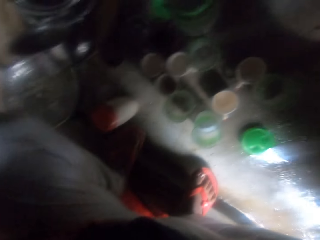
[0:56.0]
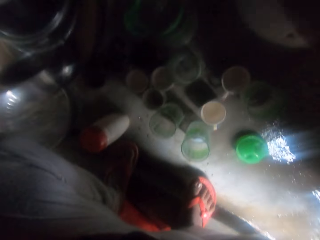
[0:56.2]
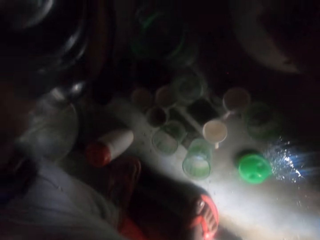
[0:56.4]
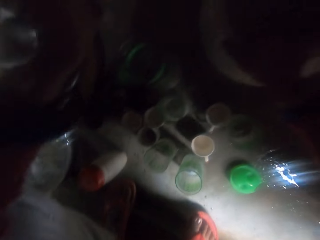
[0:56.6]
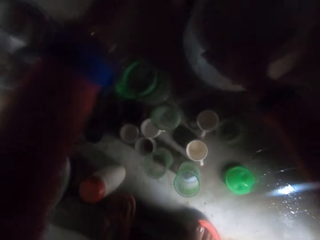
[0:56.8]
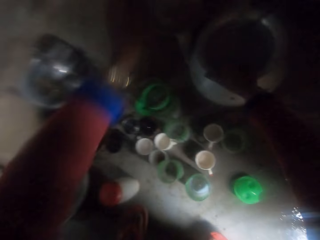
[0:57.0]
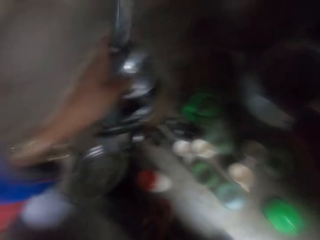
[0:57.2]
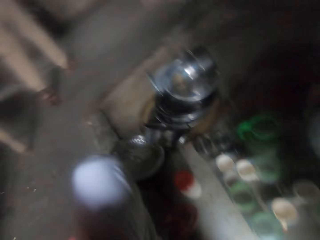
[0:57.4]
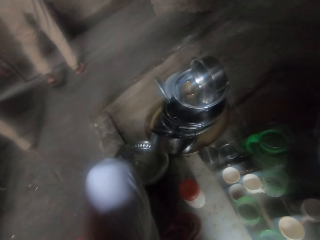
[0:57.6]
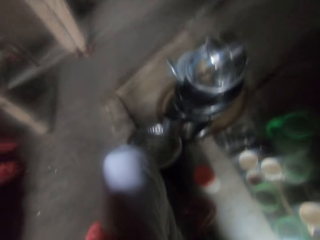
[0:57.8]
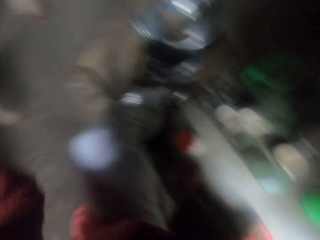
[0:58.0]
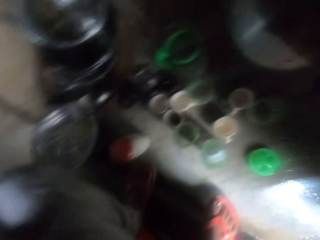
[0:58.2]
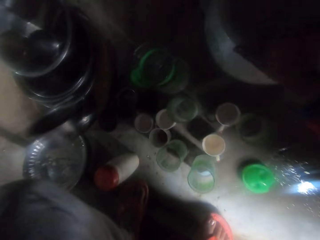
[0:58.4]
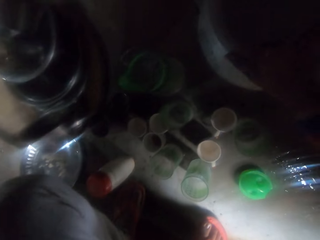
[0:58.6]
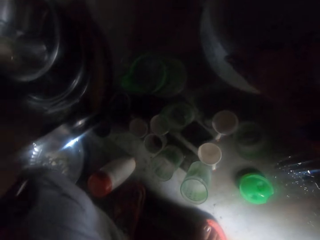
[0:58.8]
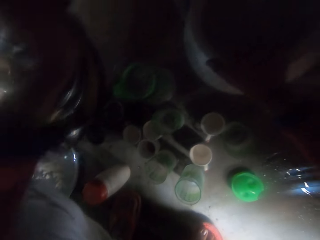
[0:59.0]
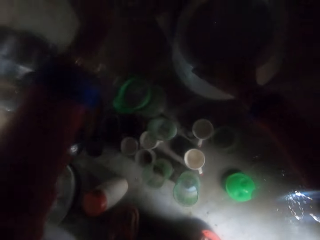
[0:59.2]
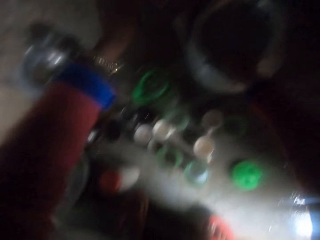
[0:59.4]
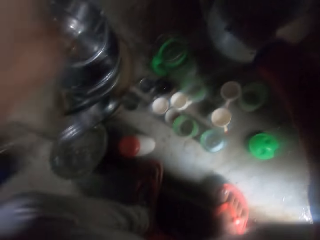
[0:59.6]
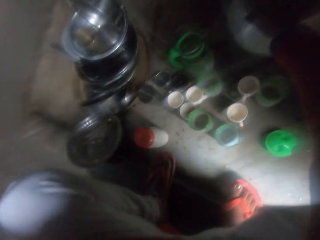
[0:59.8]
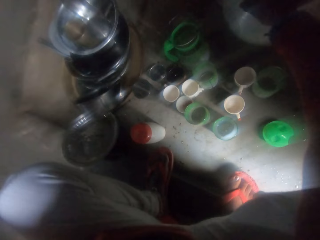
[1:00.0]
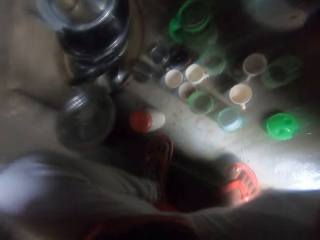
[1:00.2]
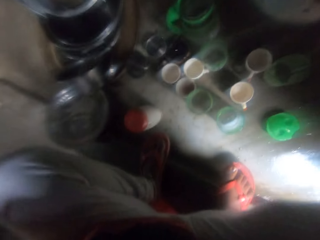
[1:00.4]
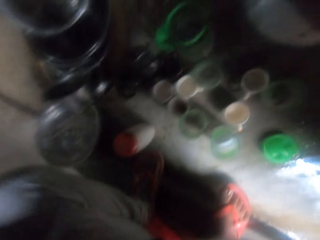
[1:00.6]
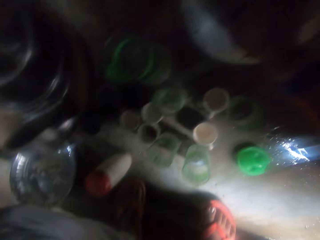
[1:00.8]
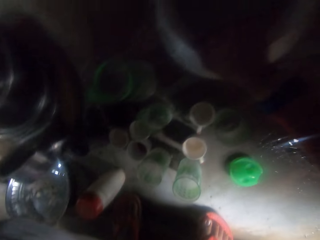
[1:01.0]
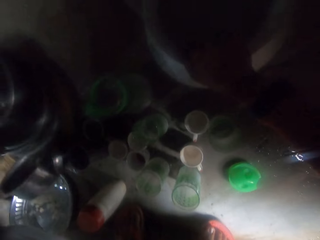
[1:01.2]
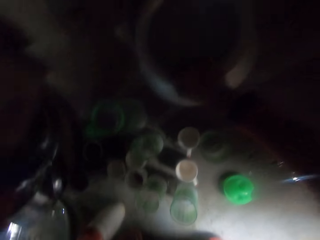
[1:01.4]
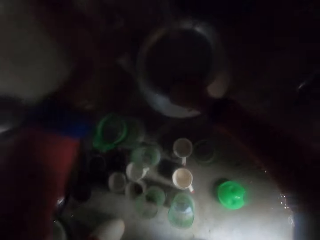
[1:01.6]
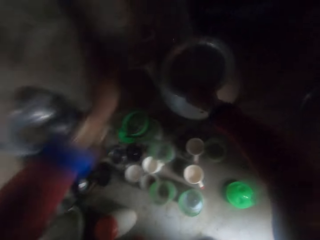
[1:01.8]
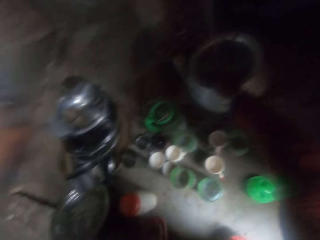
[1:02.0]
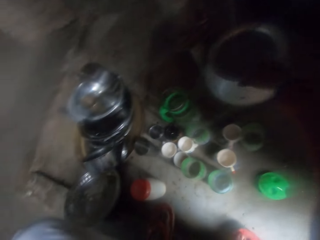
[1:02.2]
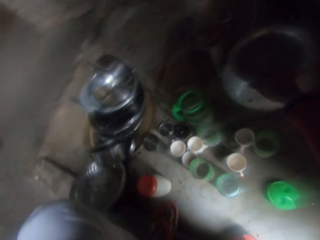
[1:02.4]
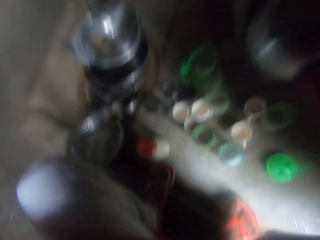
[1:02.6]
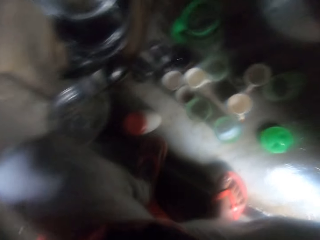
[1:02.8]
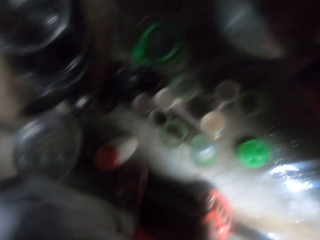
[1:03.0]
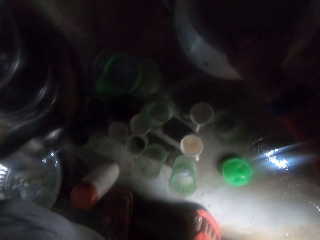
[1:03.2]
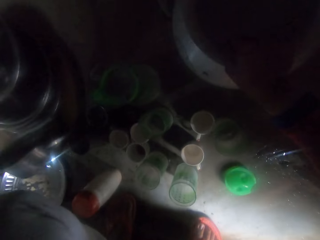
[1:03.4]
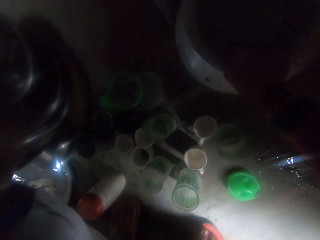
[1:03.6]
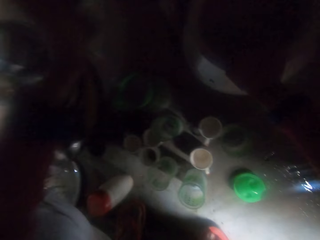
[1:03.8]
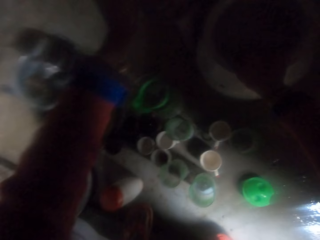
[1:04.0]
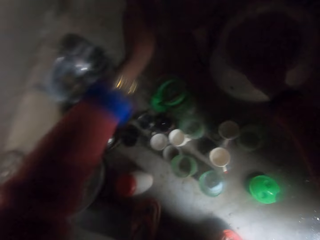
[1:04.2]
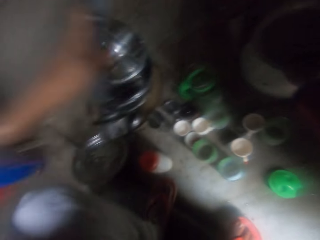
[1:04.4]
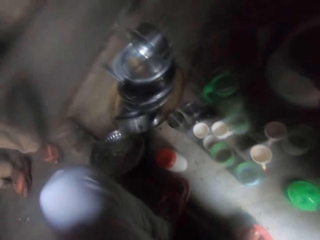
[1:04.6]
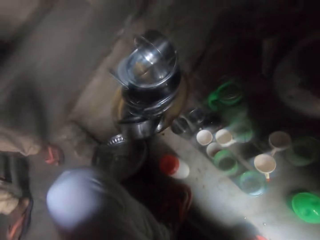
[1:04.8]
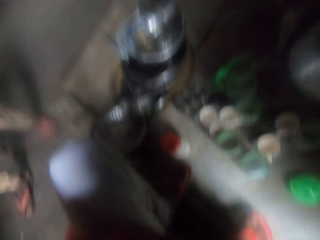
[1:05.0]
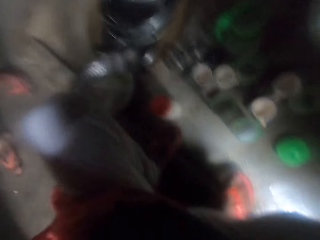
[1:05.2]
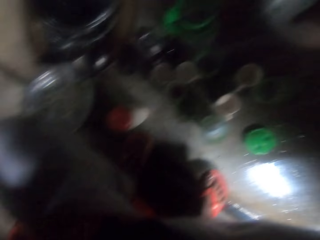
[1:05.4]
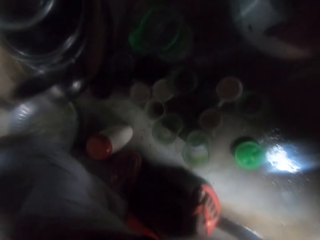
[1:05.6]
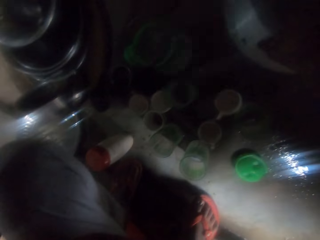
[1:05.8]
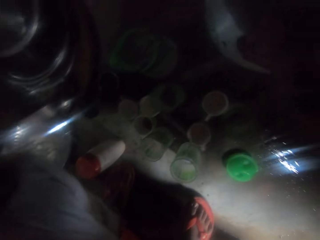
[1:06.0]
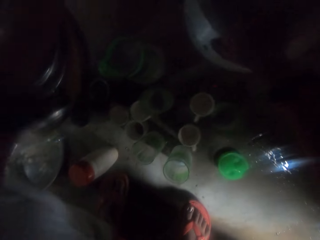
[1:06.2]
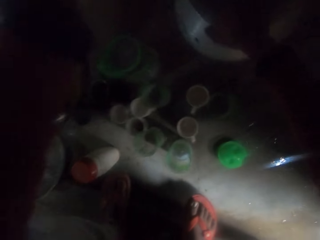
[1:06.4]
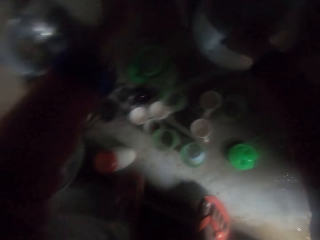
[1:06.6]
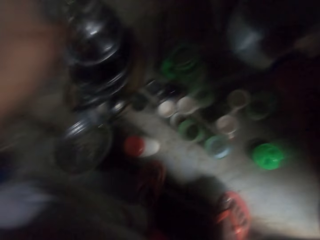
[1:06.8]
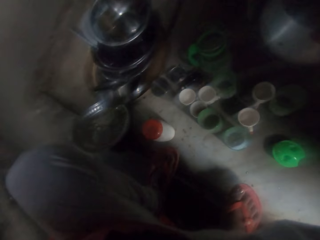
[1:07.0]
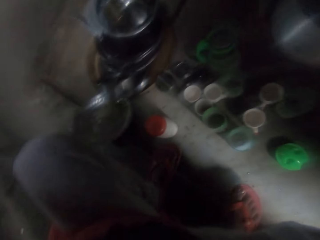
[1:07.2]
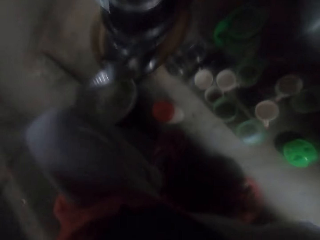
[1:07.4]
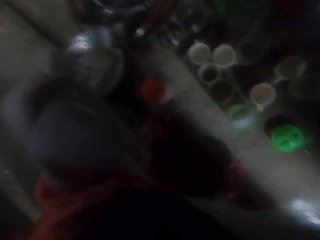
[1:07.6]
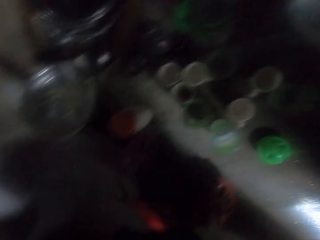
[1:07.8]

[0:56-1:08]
A person walks beside the camera wearer. The camera wearer moves the hand.

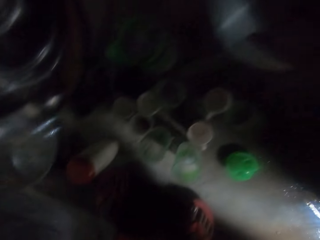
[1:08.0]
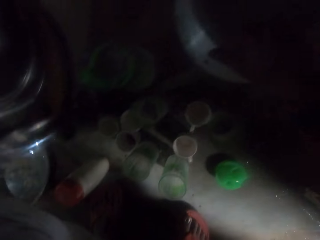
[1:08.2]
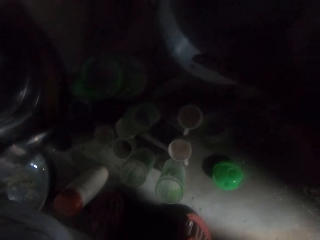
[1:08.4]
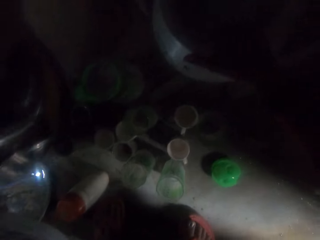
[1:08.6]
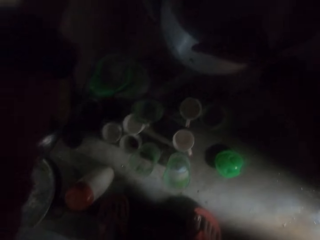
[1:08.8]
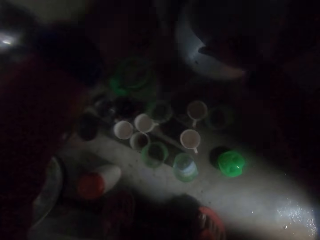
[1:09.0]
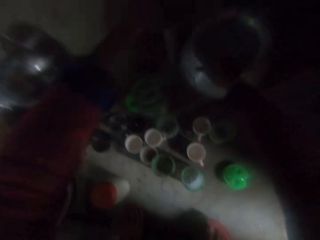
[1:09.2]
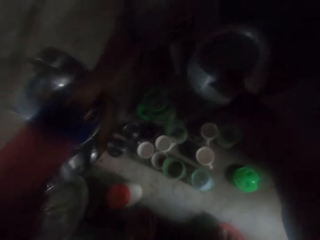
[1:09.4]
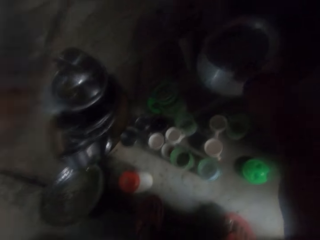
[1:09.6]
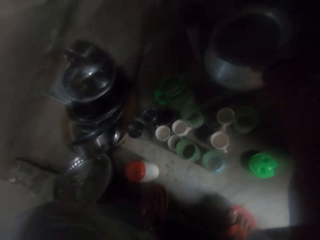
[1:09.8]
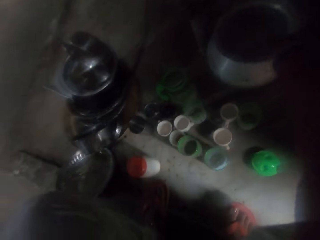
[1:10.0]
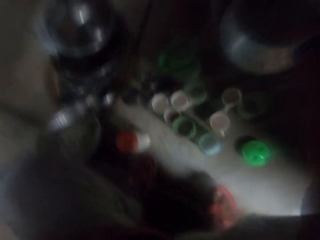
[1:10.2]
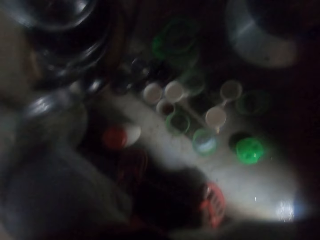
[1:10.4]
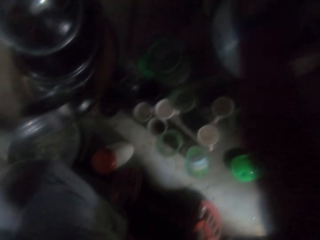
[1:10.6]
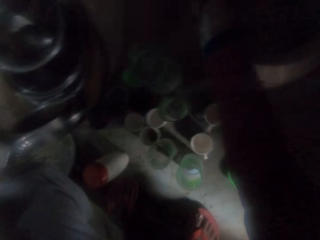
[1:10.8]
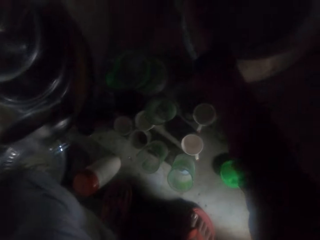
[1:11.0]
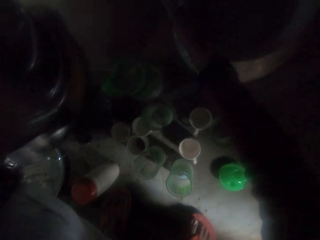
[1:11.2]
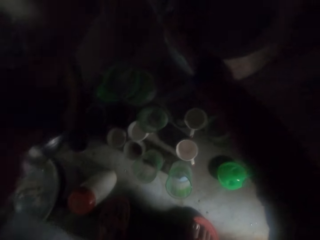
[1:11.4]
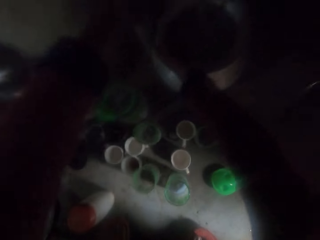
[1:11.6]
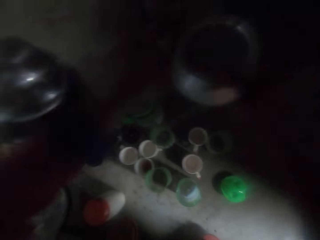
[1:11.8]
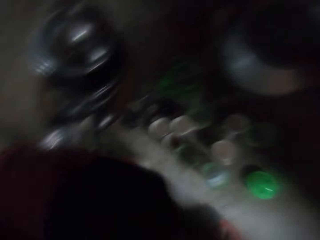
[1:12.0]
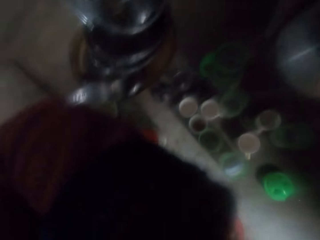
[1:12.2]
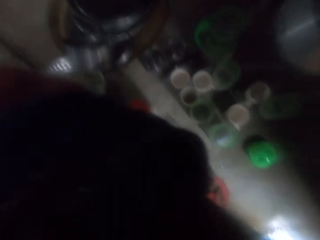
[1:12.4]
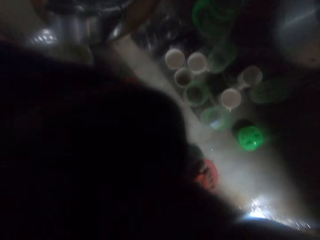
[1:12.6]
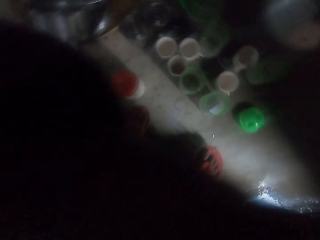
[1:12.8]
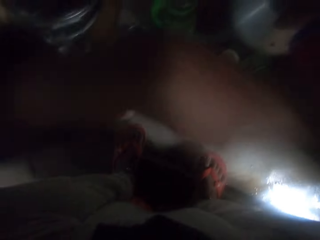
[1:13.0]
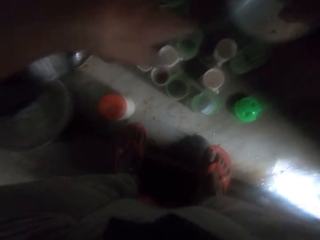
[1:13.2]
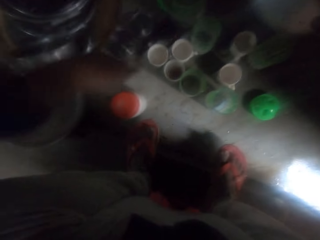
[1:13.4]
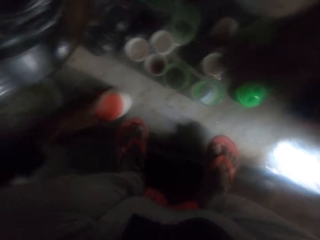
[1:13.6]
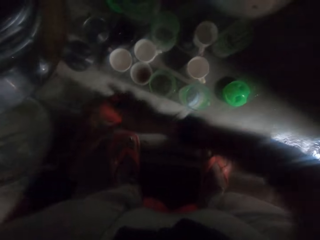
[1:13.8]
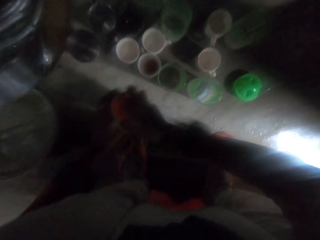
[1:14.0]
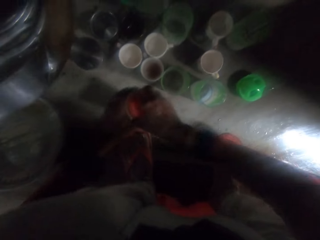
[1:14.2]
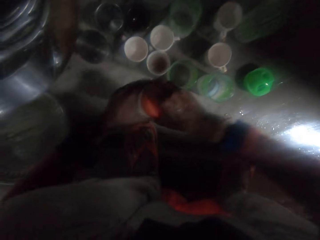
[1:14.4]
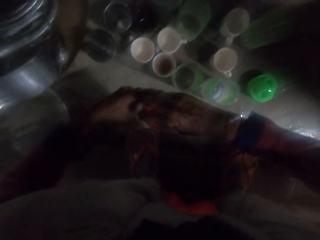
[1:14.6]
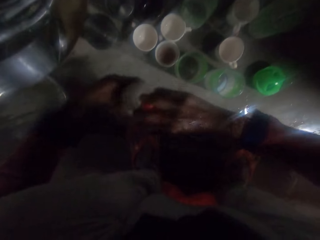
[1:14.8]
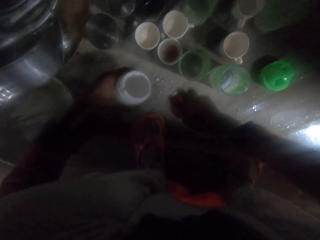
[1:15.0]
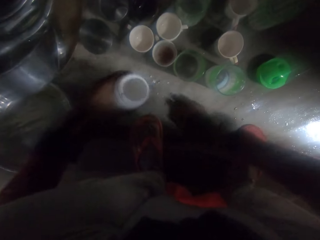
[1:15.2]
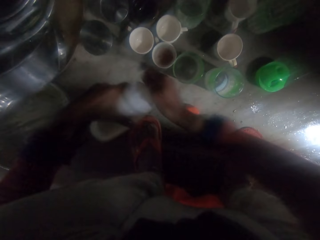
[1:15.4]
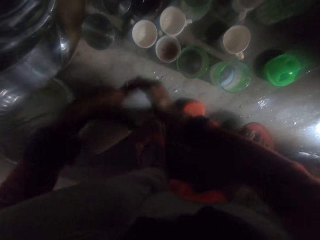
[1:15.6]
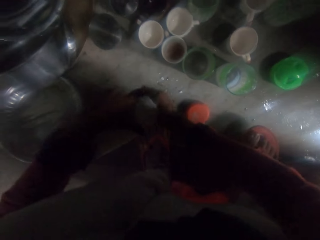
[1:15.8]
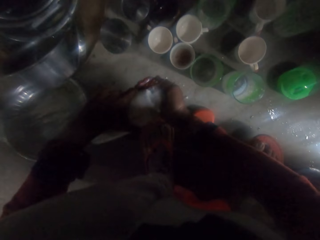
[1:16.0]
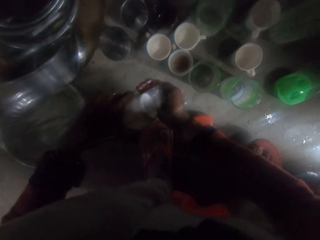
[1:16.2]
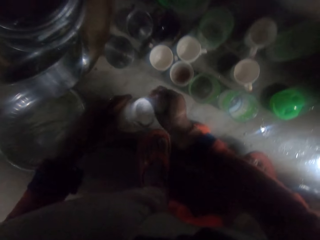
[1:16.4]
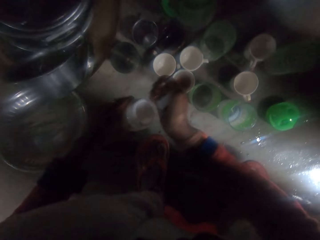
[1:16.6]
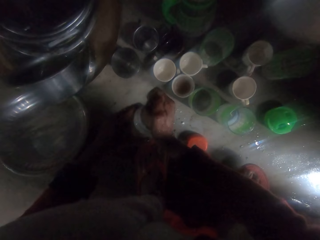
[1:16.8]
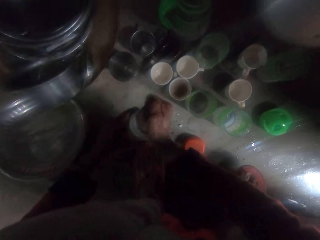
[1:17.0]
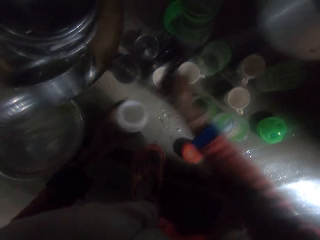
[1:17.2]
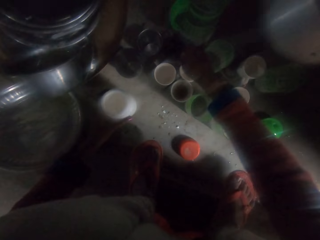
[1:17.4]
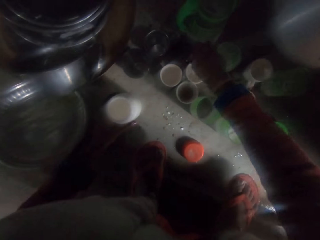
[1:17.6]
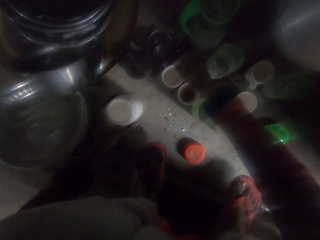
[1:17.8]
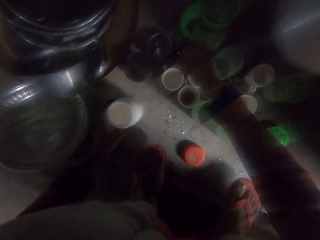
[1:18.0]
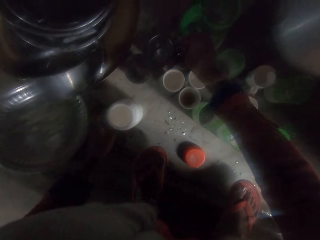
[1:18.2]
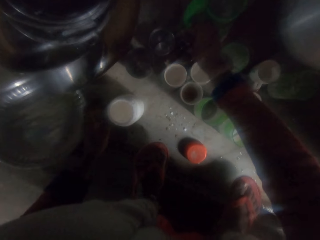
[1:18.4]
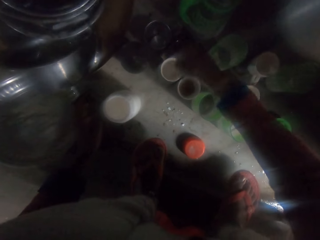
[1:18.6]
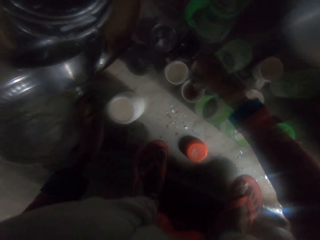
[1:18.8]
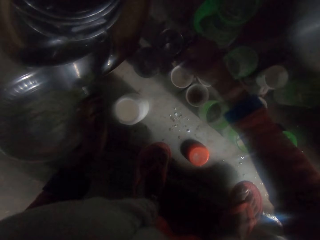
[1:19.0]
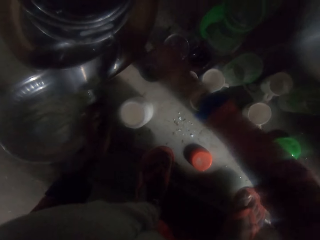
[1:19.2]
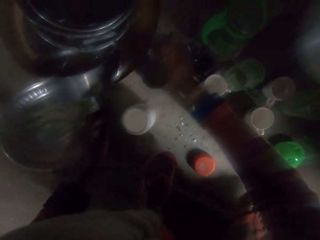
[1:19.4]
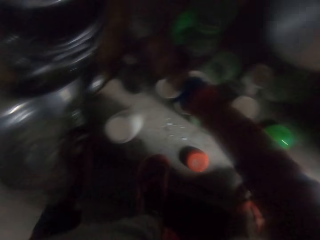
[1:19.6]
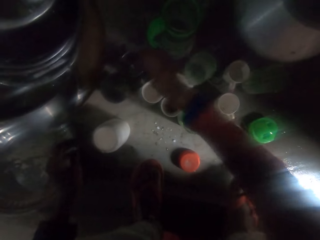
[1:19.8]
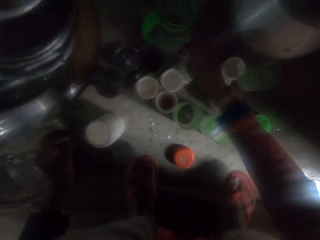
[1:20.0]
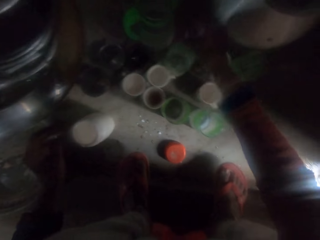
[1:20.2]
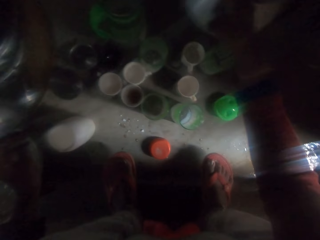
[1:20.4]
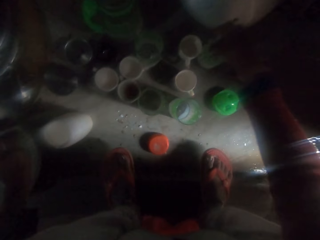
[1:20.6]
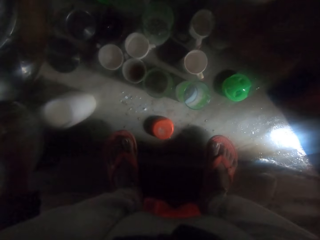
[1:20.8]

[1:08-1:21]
The camera wearer lifts the hand. She takes the soap plastic container from the floor. She holds the container. She opens the soap plastic container. She drops the cover of the soap plastic container on the floor. She pours the soap powder on her hand. She holds the soap powder. She pours the soap in the cups on the floor.
